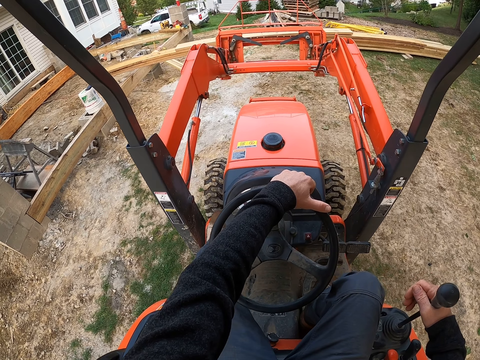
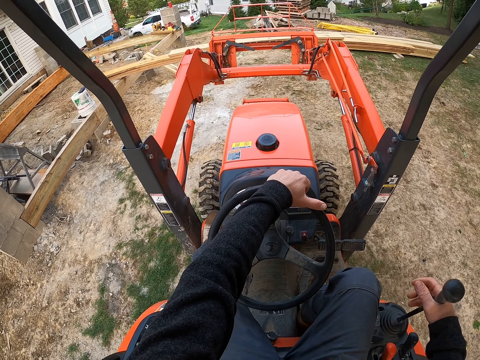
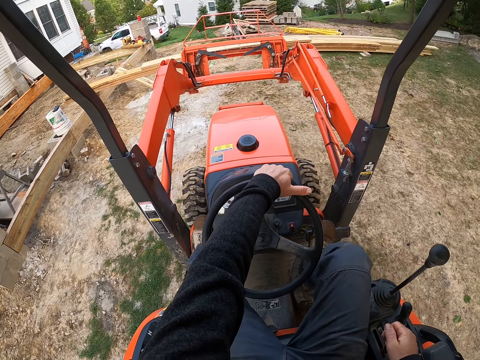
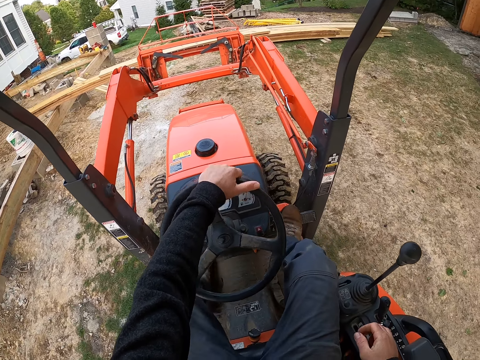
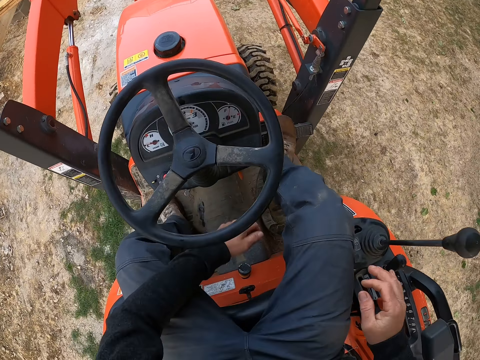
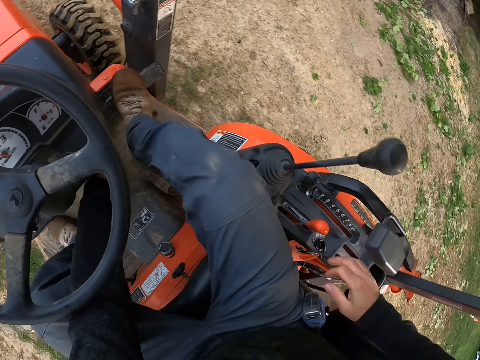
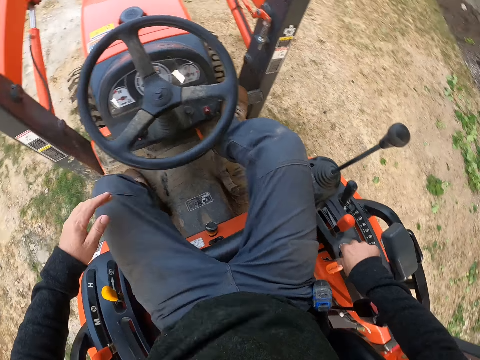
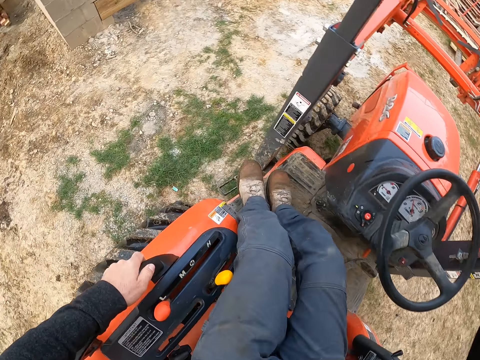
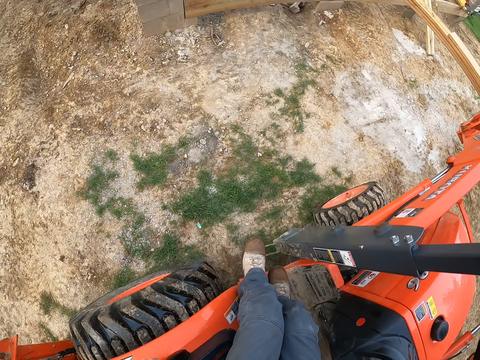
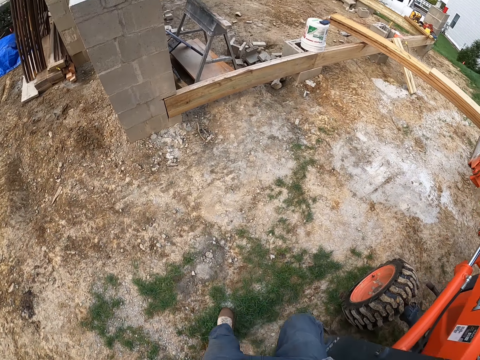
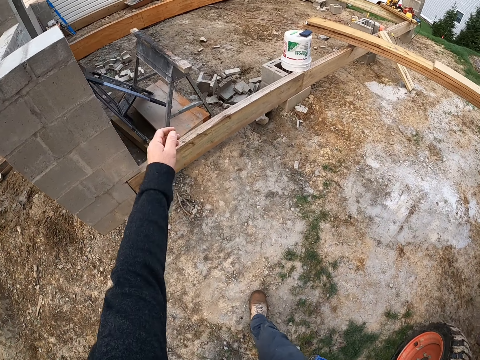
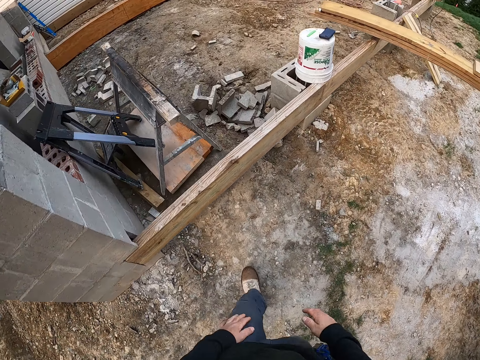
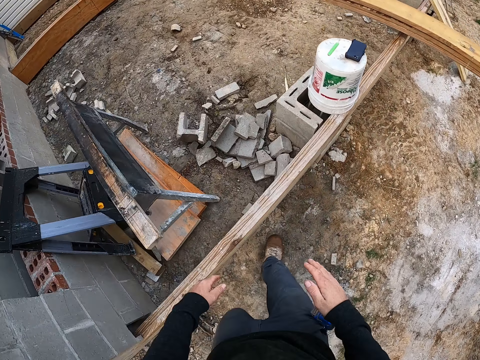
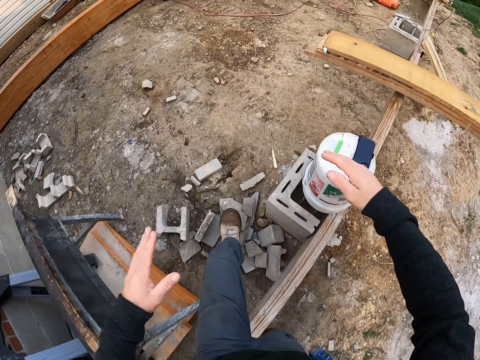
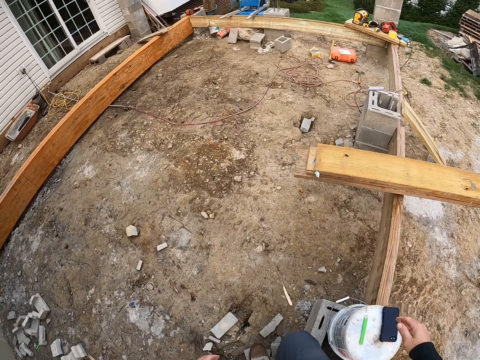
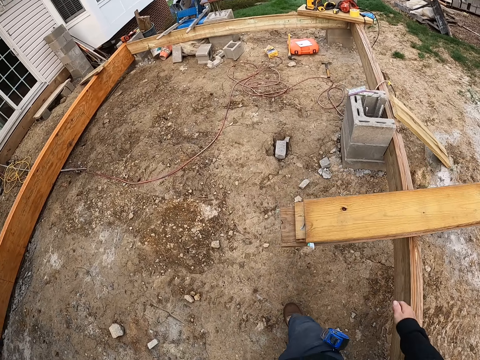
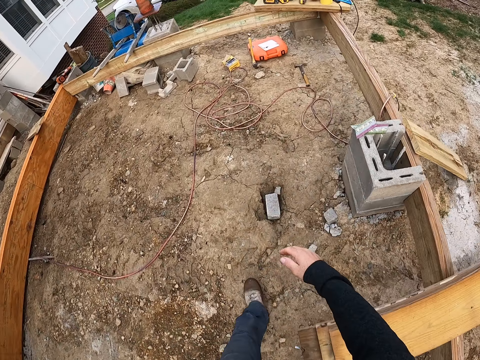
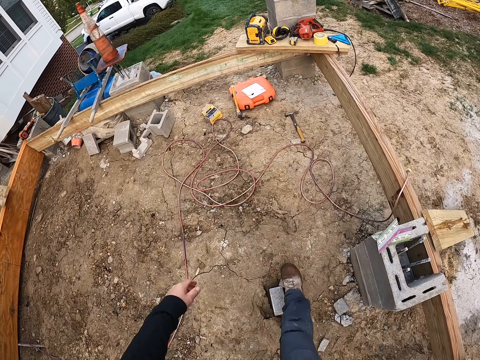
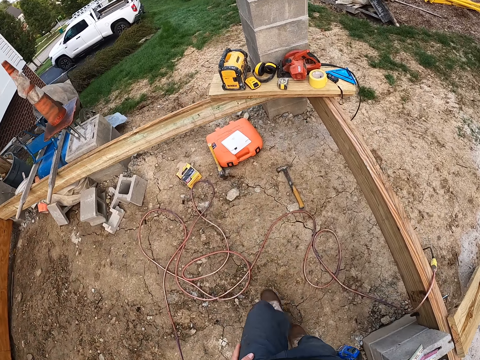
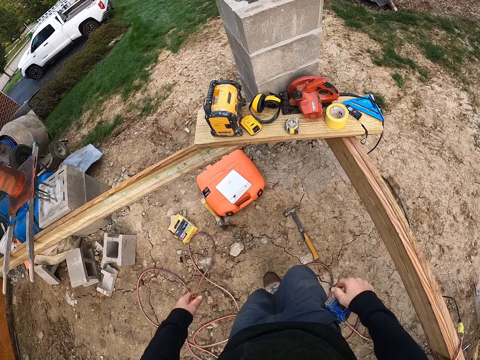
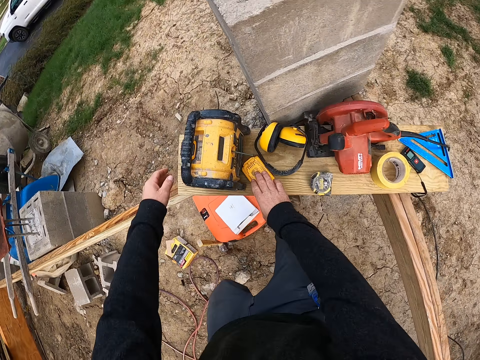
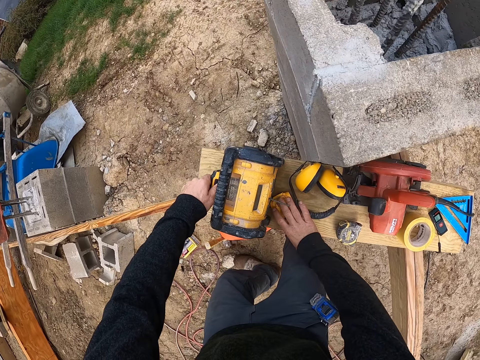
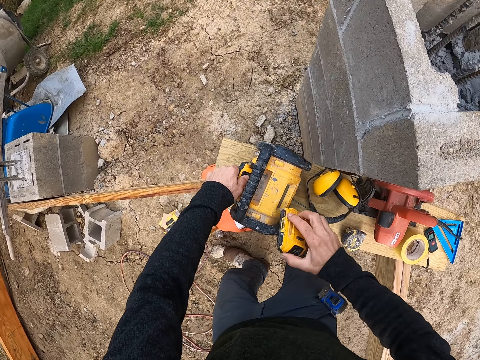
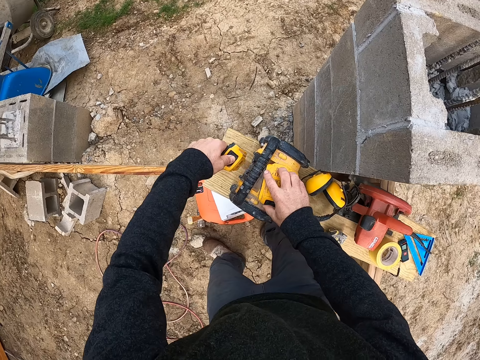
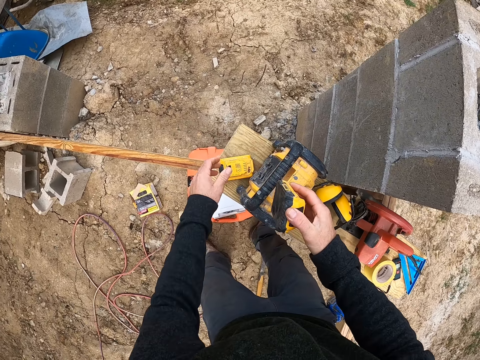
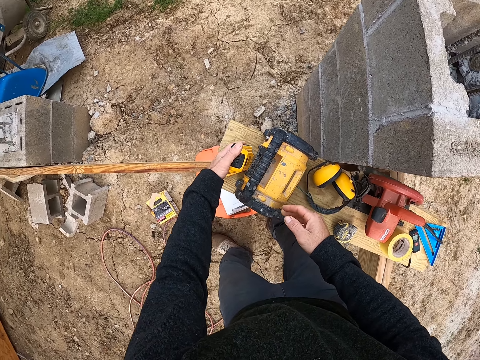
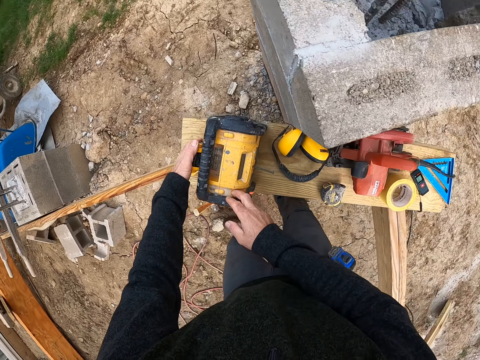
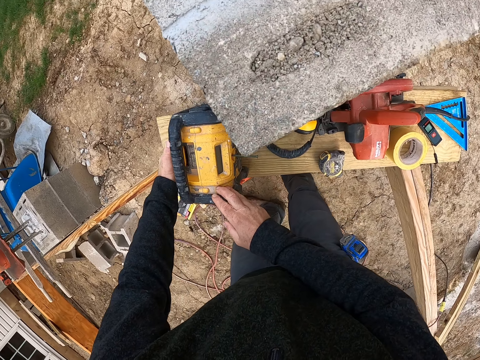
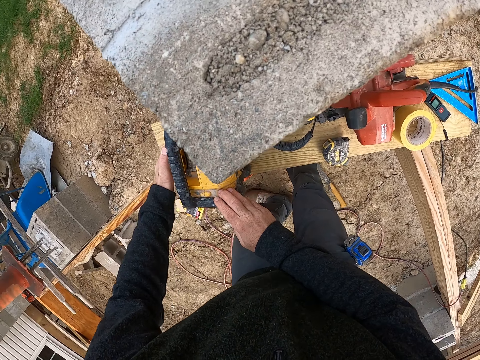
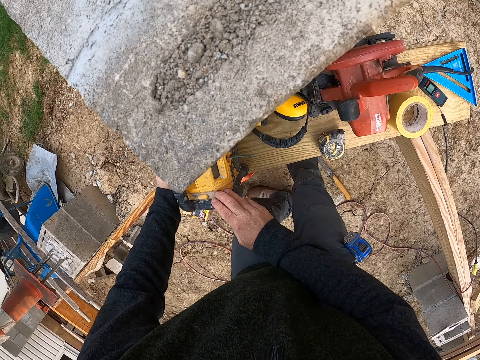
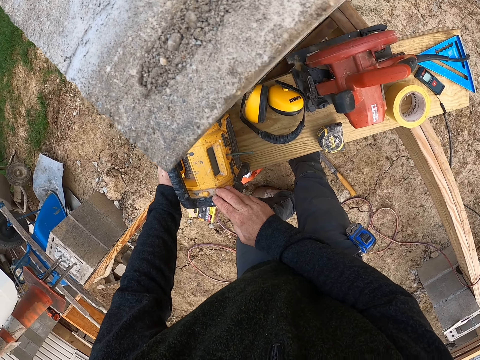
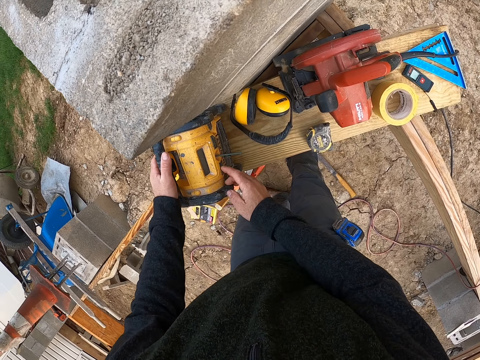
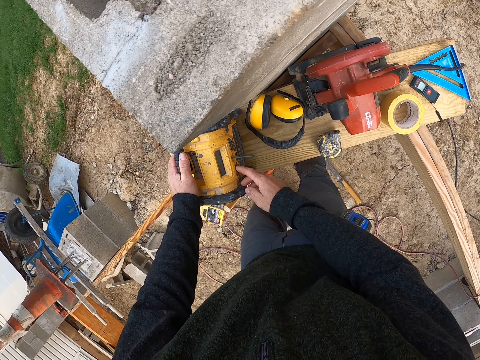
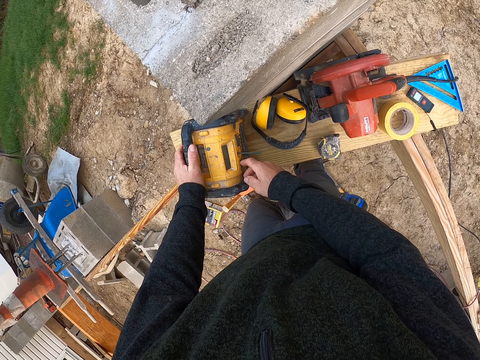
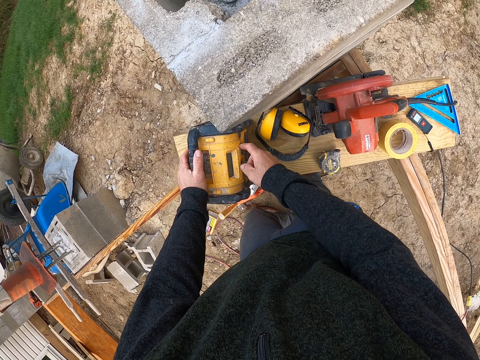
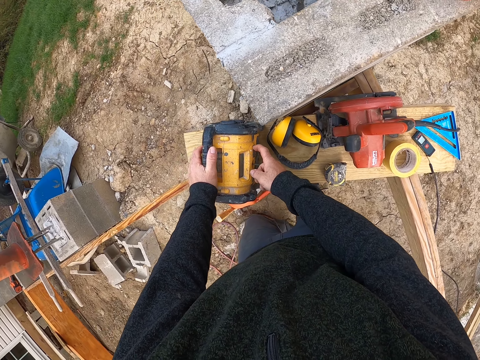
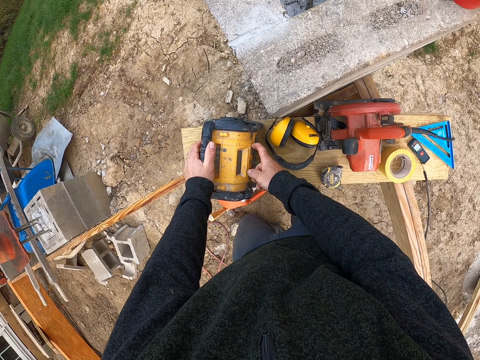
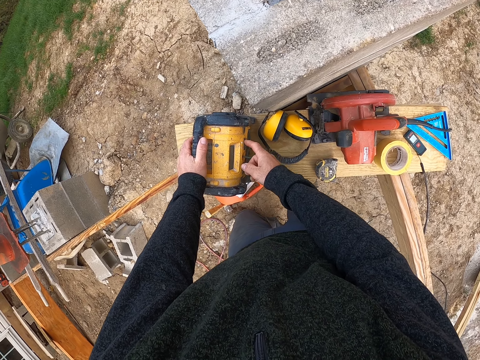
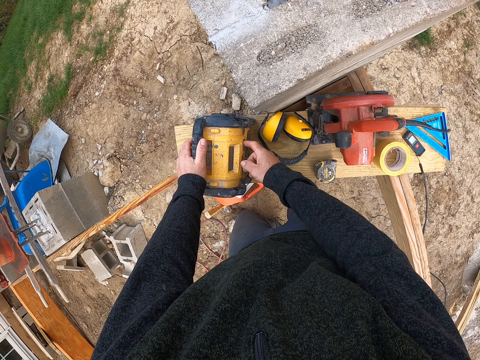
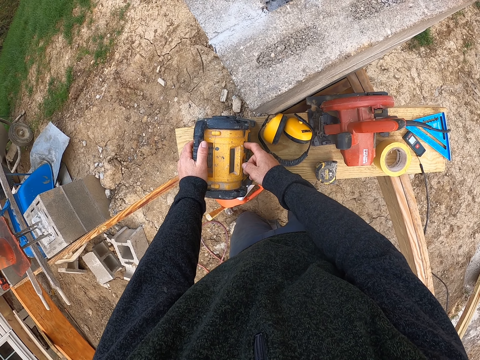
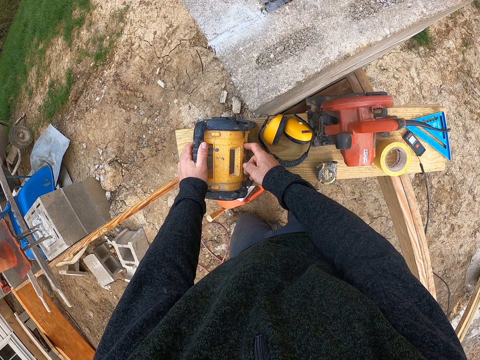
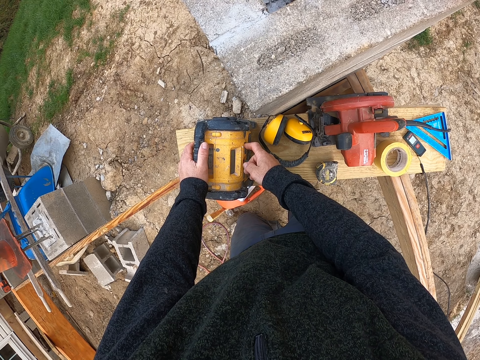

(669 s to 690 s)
The camera wearer presses the ignition with his left hand. He shuts off the tractor loader backhoe, steps out of the tractor and steps down. He moves around the workshop towards an iron cutter. He crosses over the plank. He picks up a battery with his right hand from the plank. He picks the tape measure. He removes the battery from the iron cutter. He places the battery on the iron cutter. He drops the battery in his left hand on the plank. He drops the tape measure. He transfers the battery from his right hand to his left hand. He fixes the battery into the iron cutter. He examines something. He operates the iron cutter.

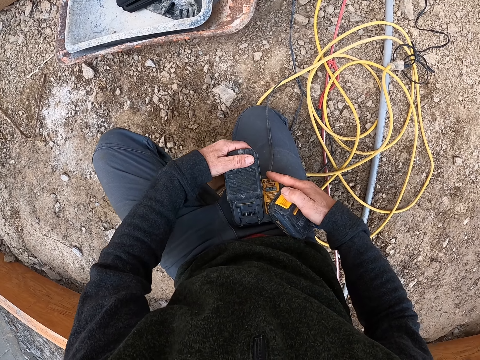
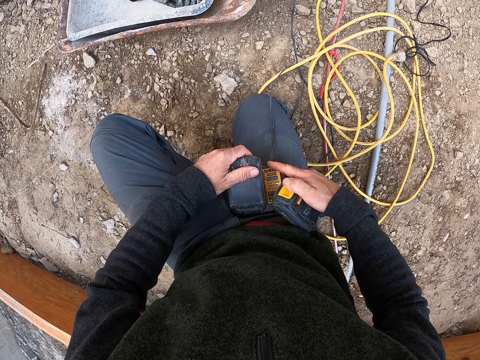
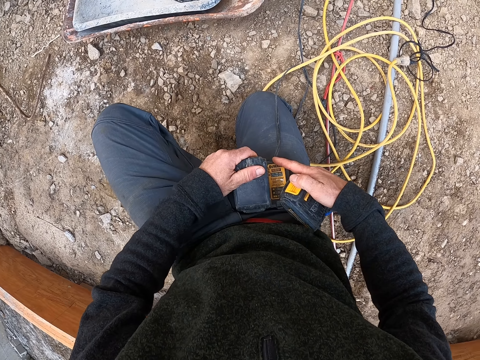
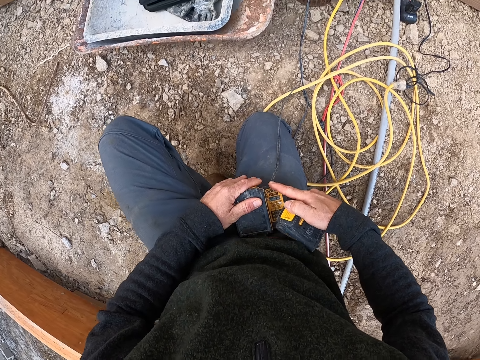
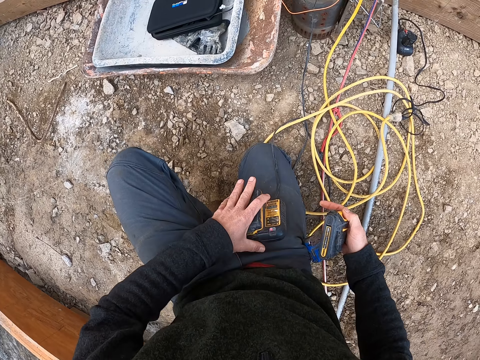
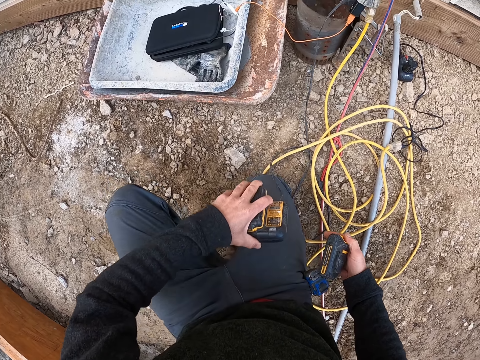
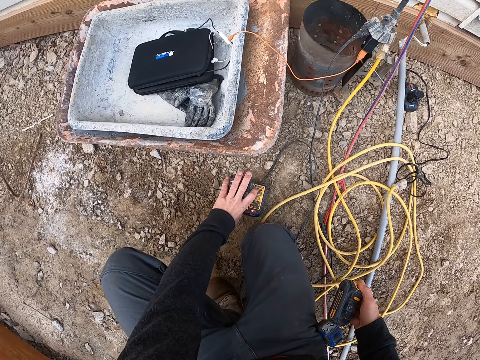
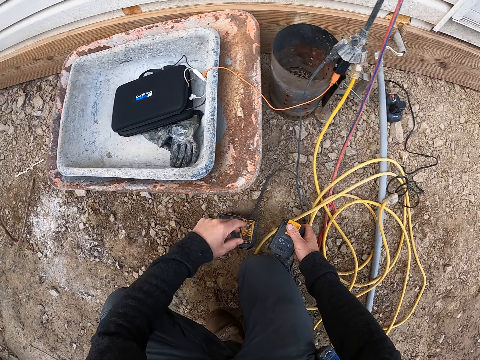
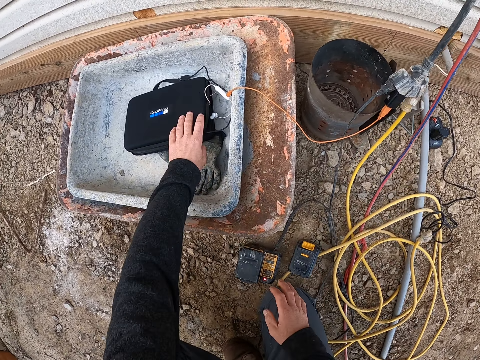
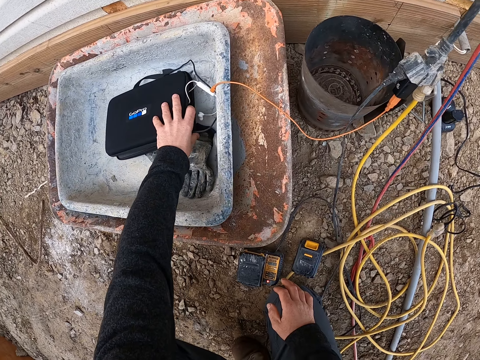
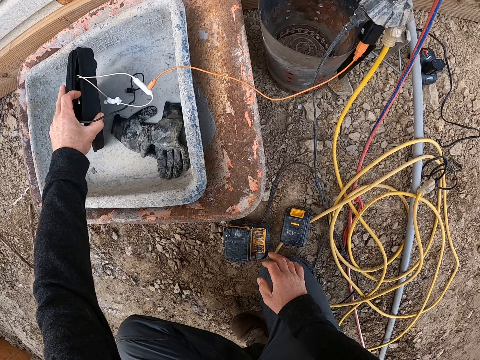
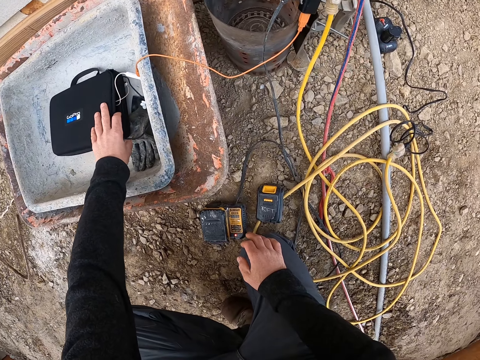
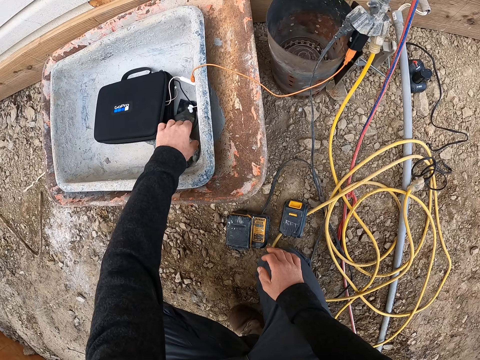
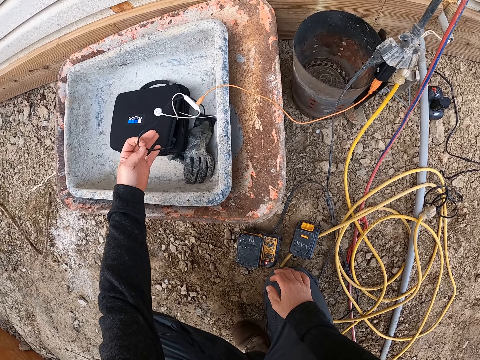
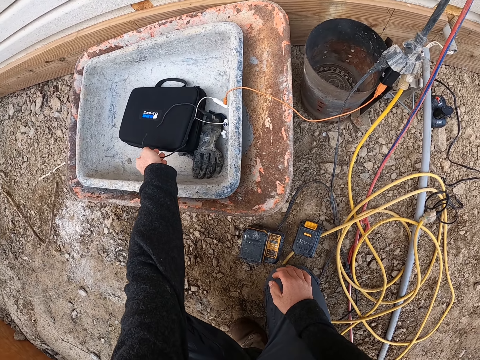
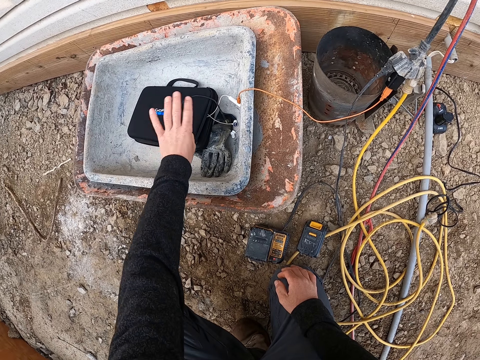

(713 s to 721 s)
The camera wearer replaces something. He fixes the battery into the battery charger. He lifts up the battery with the battery charger. He drops the battery with the battery charger on the ground. He drops the battery in his right hand on the ground. He lifts up a black bag with his left hand. He drops the black bag with his left hand. He moves a black wire with his left hand.
